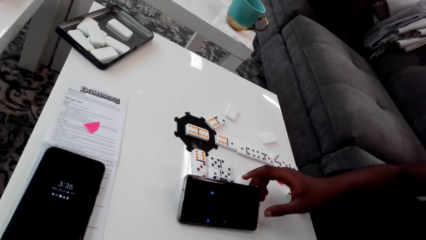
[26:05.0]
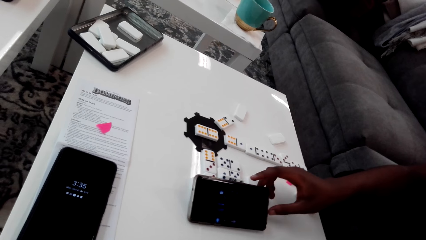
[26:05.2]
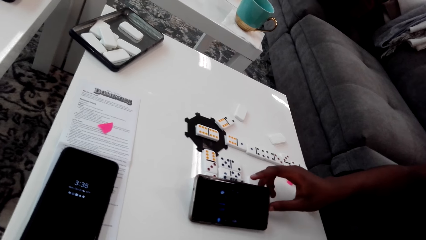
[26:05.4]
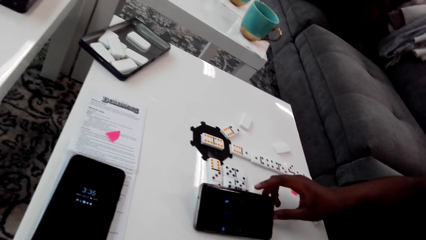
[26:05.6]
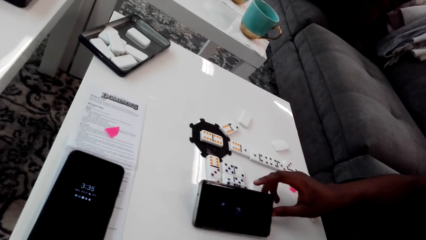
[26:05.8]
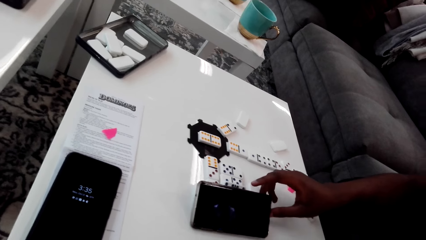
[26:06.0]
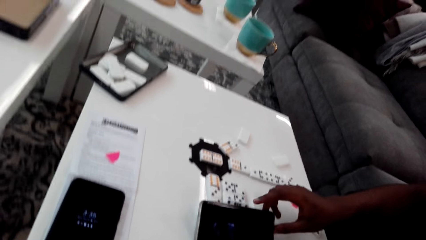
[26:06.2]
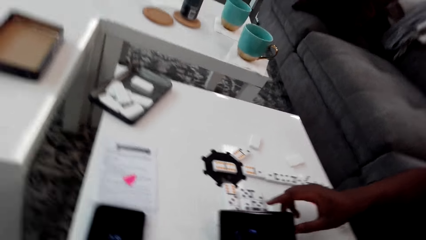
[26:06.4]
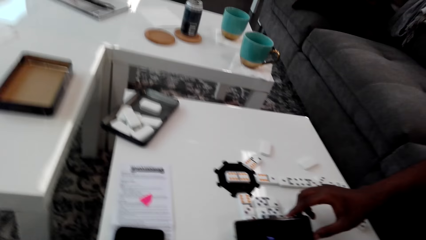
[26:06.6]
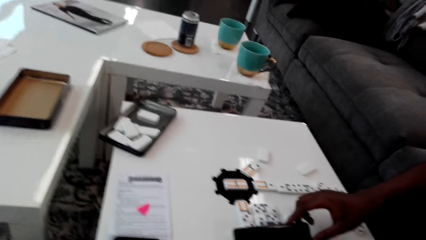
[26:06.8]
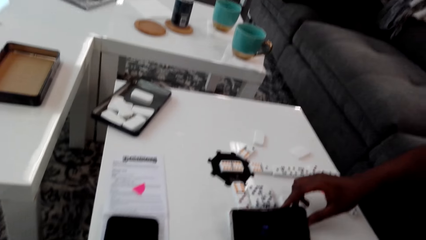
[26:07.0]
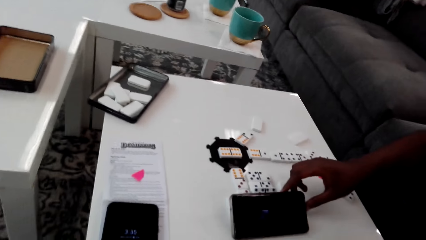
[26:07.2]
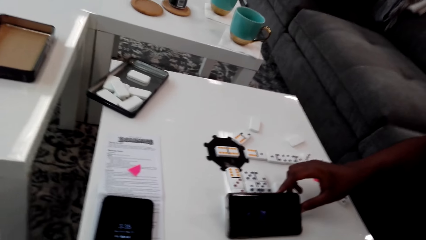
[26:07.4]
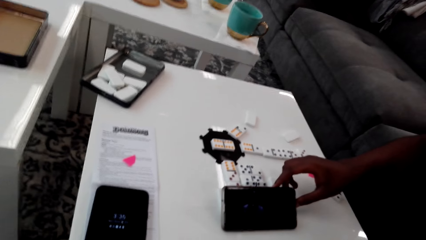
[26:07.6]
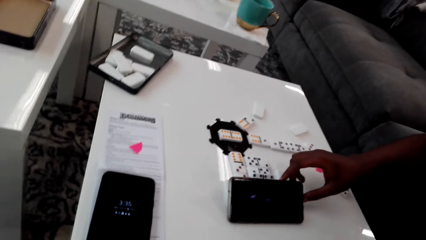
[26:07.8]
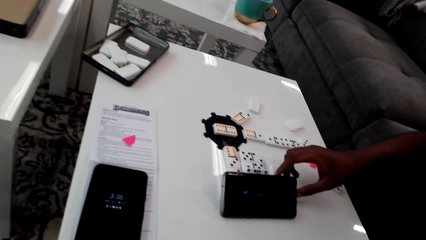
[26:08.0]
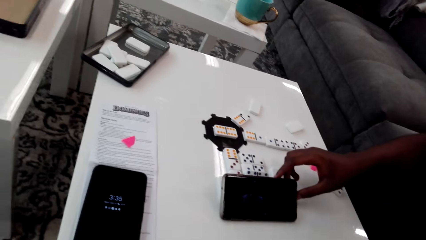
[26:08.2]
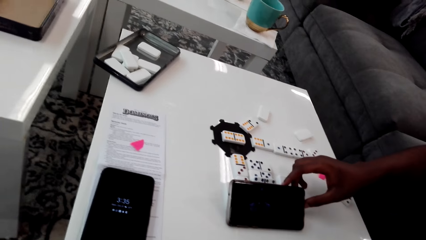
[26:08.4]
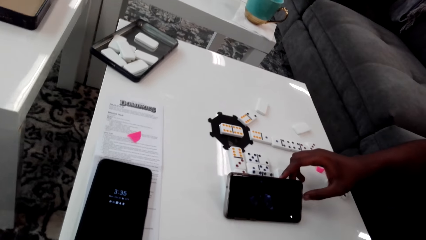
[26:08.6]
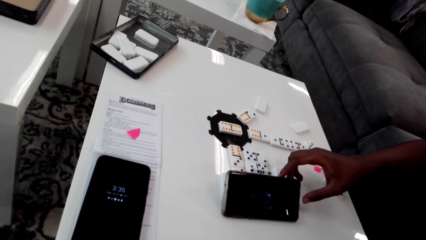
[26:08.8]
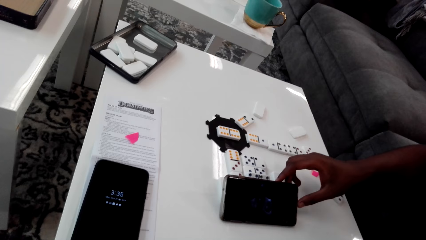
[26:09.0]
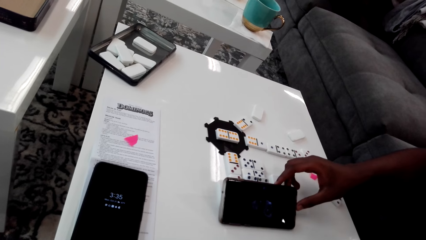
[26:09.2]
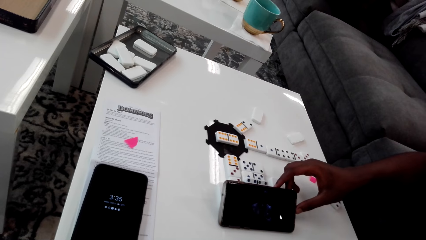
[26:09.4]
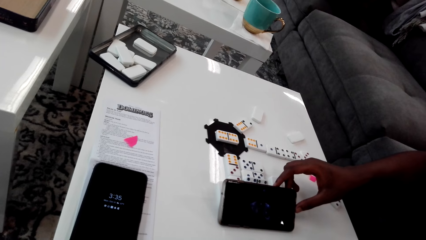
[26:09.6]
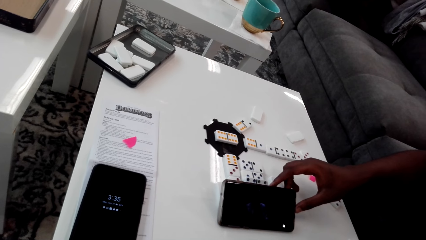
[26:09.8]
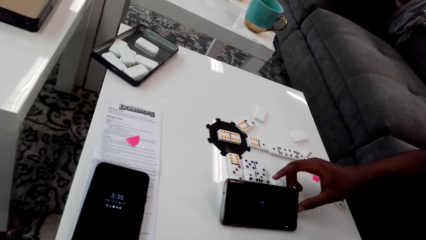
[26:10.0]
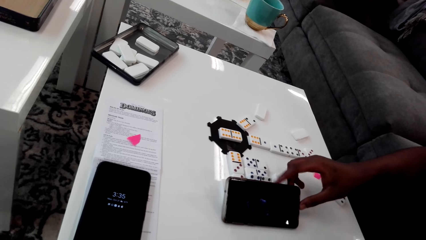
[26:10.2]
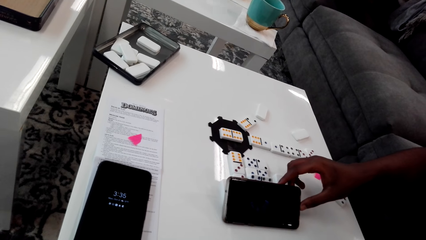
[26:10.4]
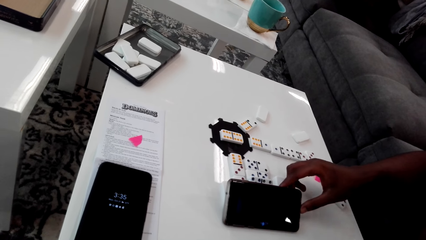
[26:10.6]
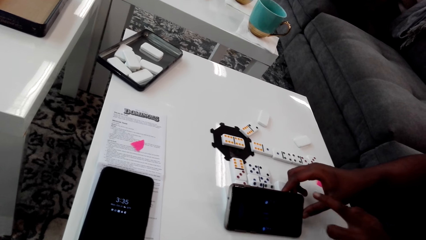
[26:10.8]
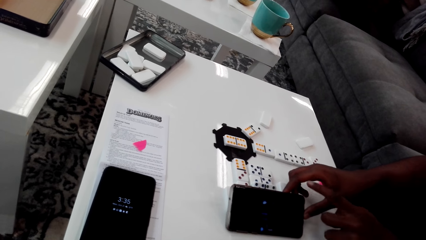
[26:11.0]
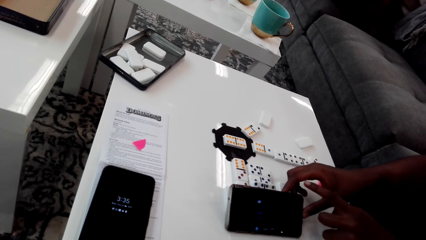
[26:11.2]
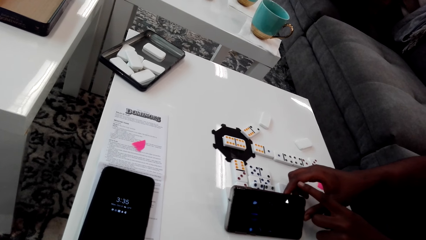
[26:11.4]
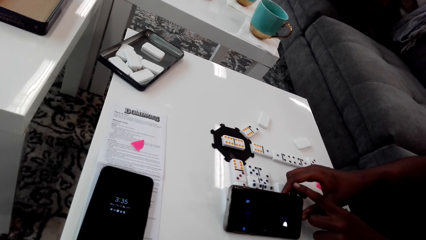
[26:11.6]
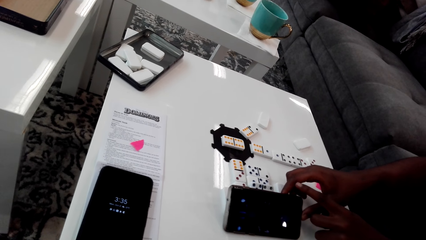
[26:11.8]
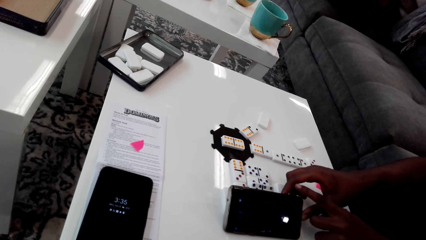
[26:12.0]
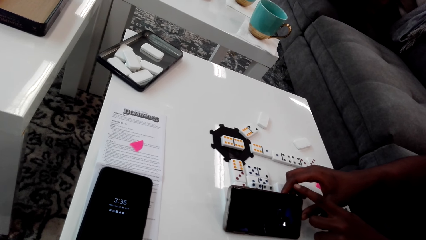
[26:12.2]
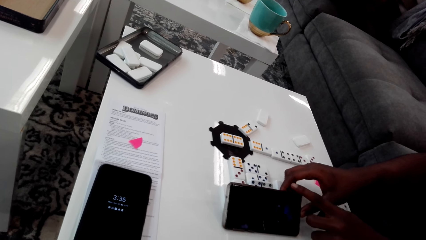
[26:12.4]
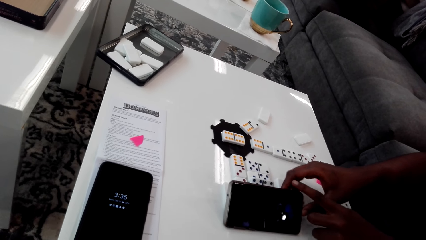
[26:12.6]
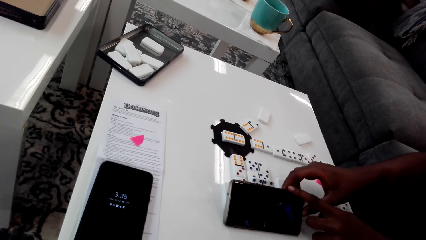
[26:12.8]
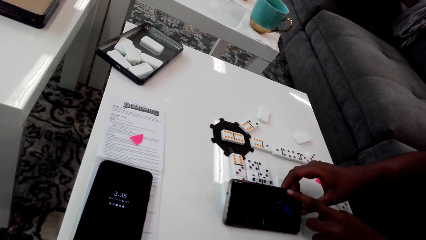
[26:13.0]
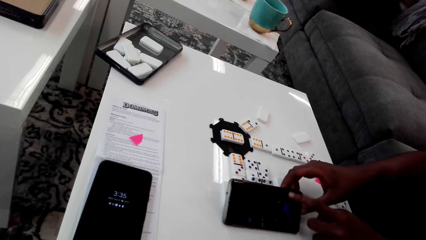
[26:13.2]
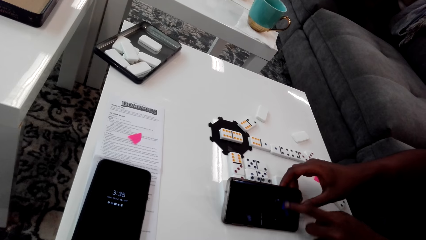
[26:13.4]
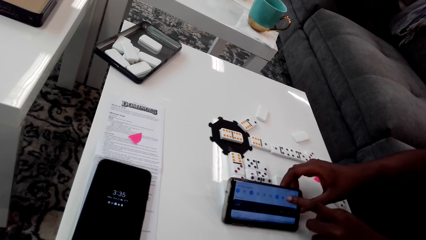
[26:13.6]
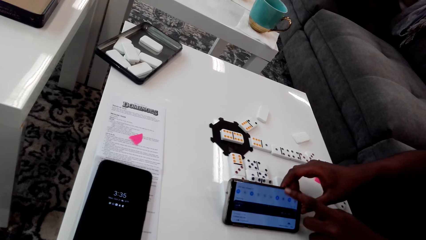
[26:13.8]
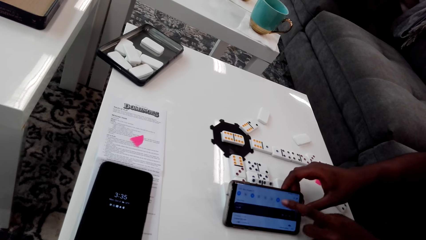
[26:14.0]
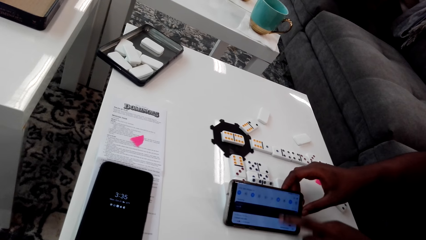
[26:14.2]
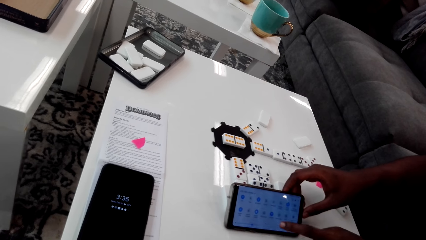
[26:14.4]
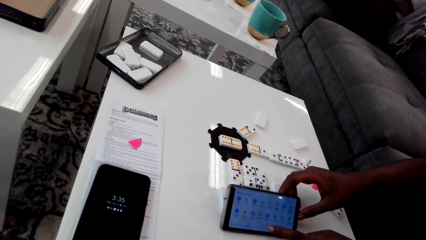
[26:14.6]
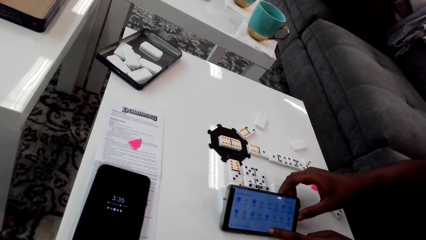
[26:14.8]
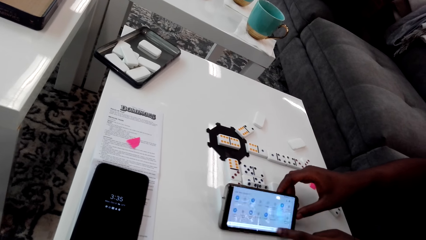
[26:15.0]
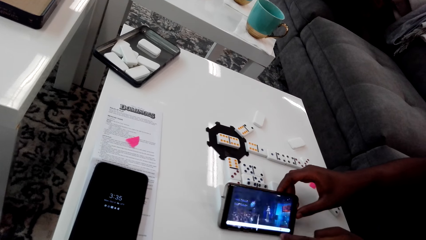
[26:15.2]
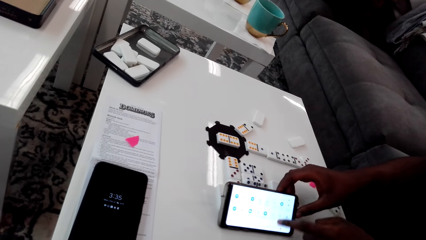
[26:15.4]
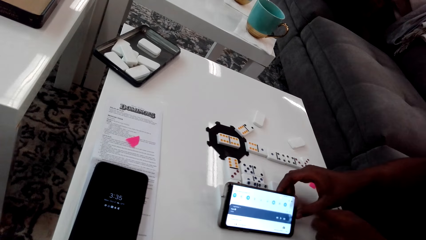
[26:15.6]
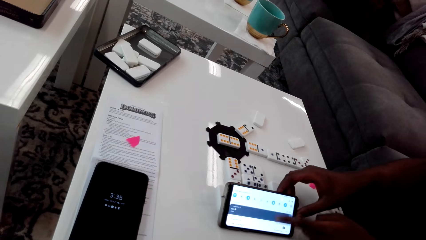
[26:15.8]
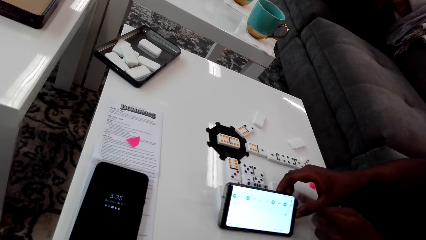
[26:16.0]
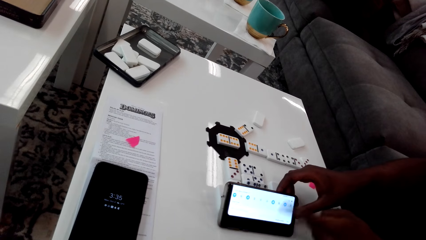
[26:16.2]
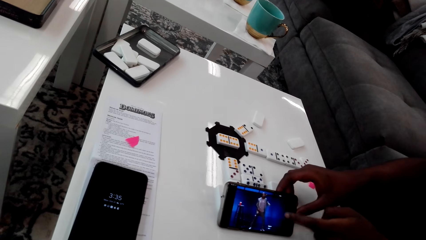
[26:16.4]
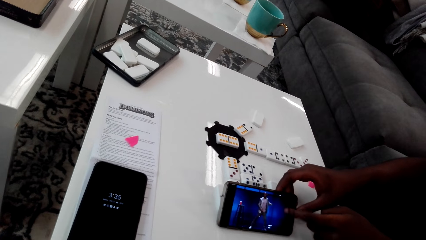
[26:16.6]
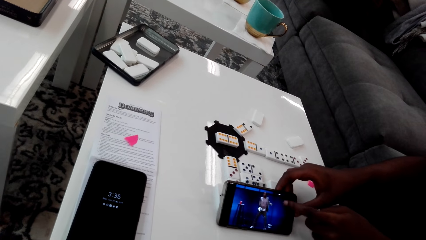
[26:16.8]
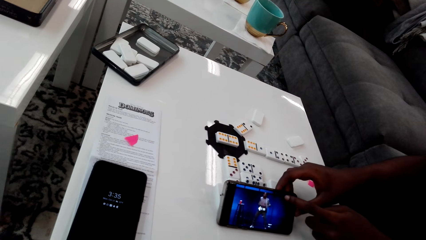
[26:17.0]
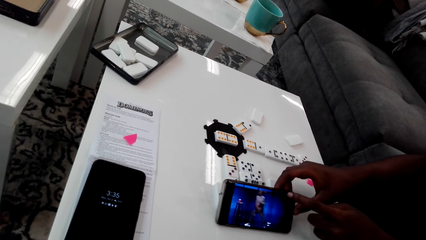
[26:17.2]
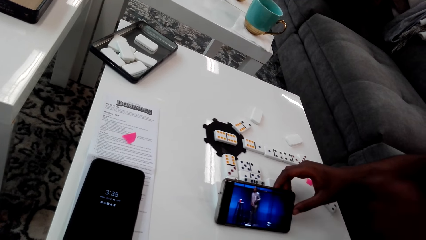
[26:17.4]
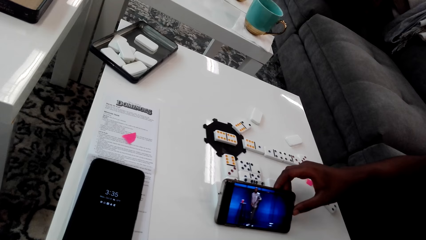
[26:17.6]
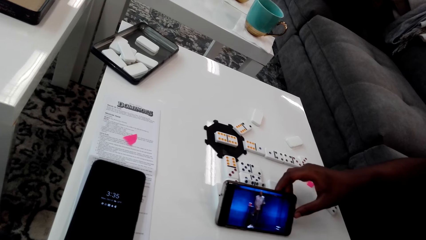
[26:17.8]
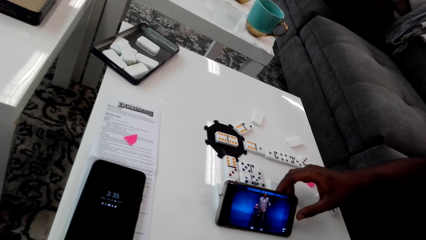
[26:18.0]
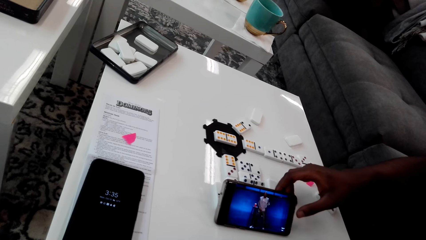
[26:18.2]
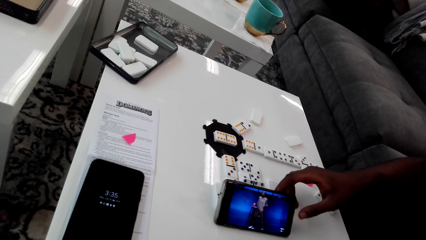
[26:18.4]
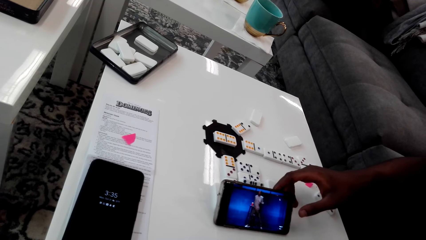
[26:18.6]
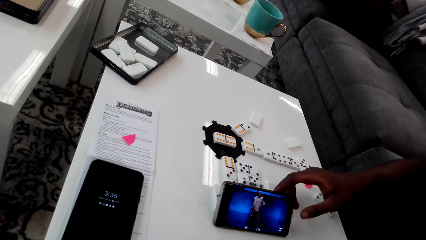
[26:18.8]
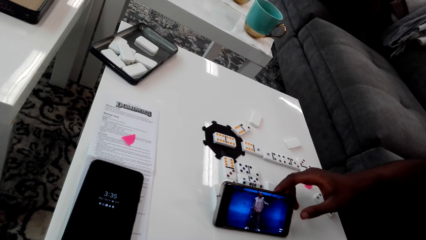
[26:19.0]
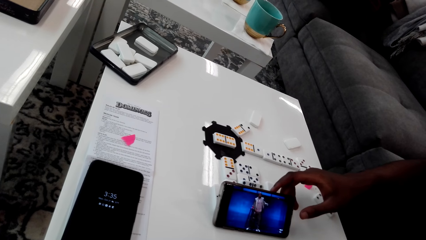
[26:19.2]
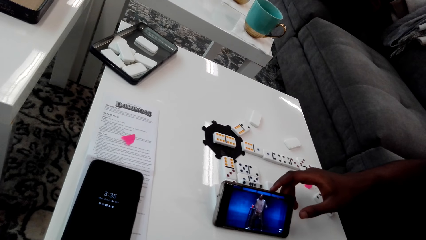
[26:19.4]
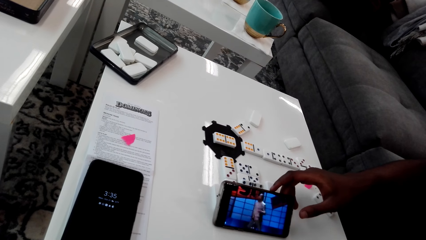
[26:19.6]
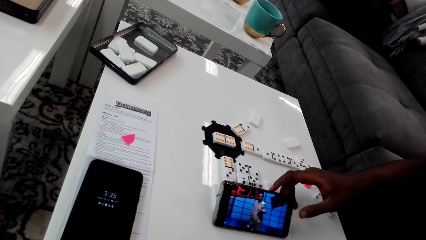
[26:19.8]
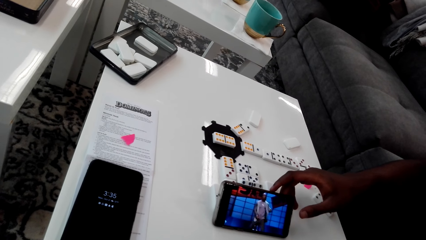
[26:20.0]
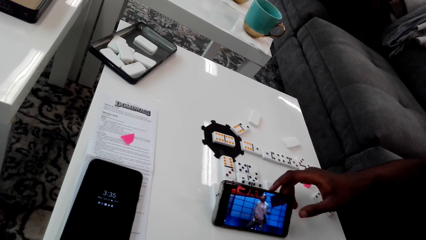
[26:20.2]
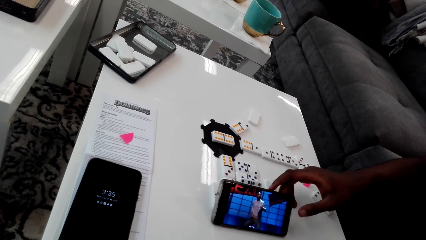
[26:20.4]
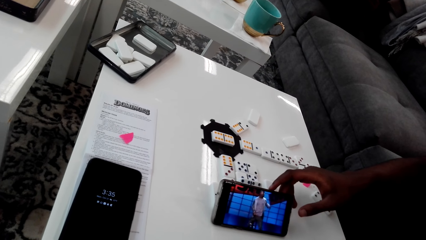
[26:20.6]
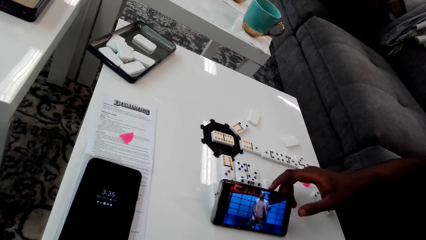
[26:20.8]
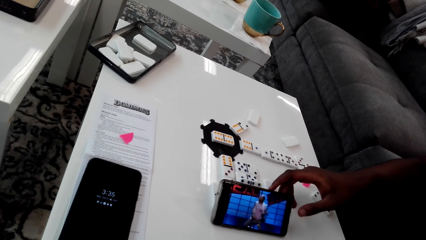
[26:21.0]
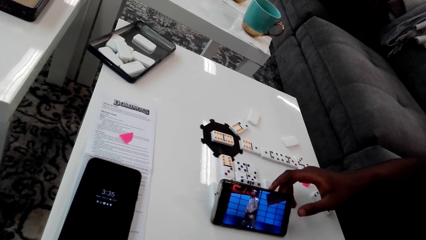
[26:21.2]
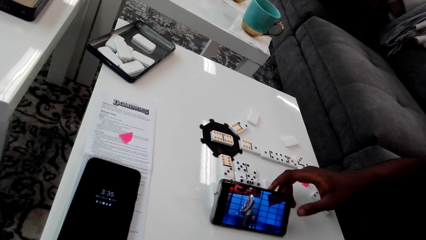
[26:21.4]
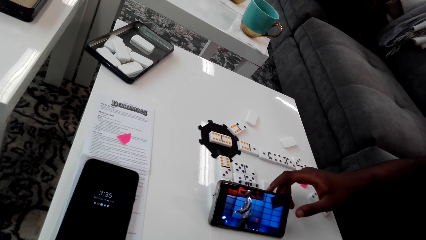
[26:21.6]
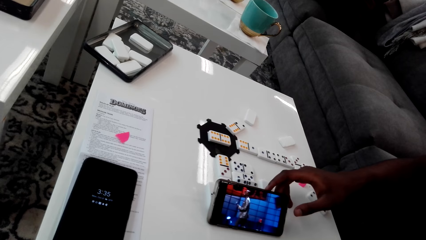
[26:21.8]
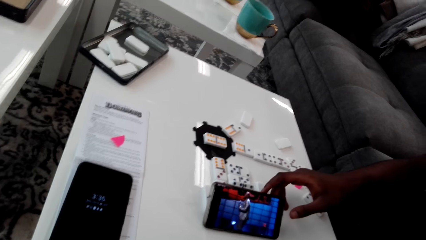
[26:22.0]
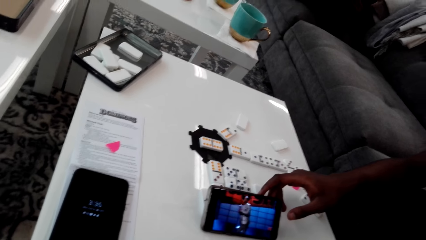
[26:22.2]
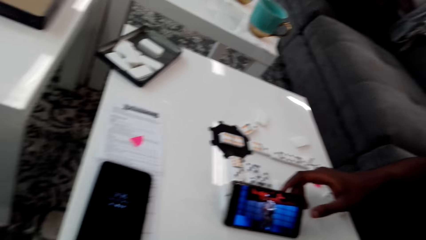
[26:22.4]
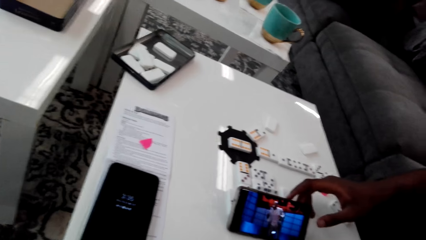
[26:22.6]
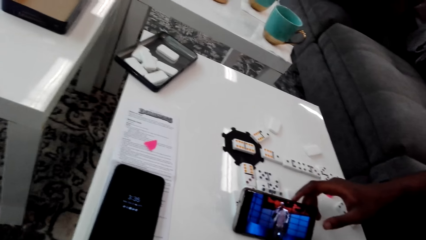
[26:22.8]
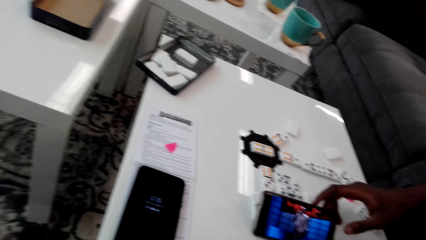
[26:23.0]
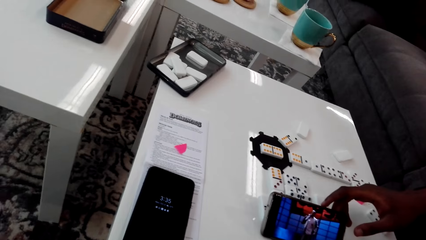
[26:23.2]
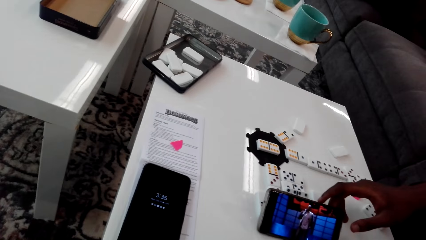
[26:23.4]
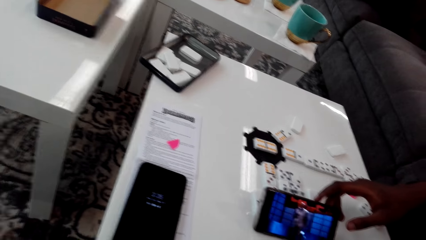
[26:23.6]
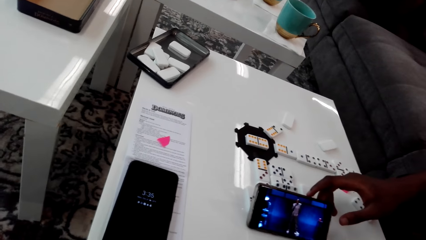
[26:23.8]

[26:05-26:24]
The camera wearer looks around. A man operates a phone.
